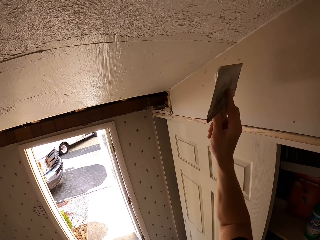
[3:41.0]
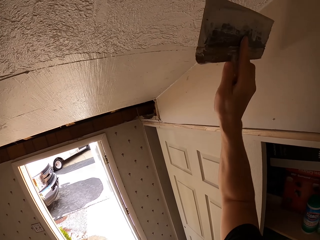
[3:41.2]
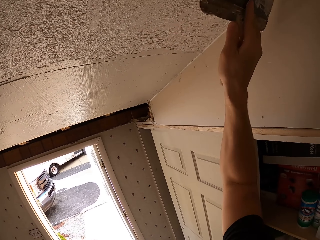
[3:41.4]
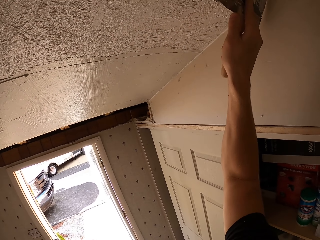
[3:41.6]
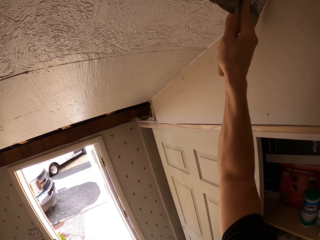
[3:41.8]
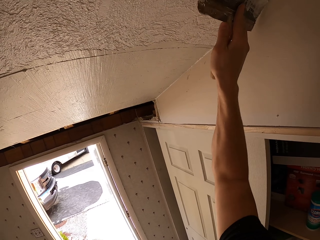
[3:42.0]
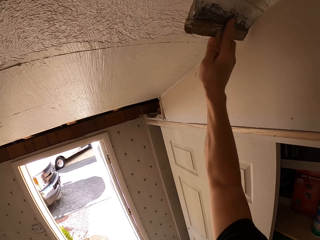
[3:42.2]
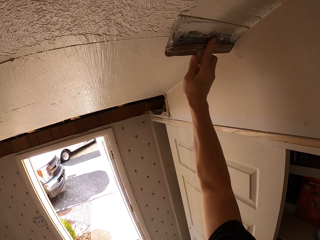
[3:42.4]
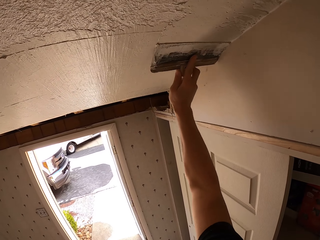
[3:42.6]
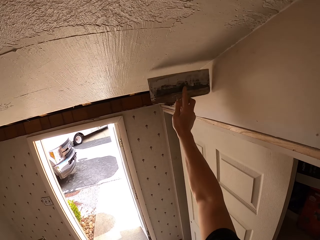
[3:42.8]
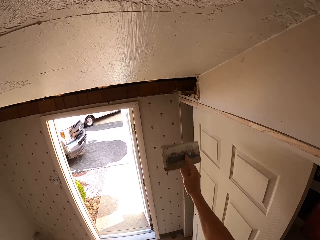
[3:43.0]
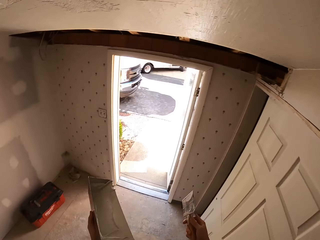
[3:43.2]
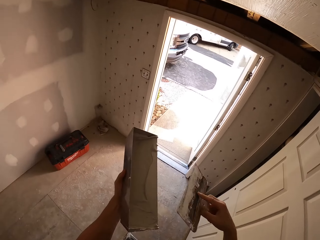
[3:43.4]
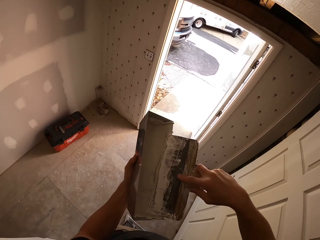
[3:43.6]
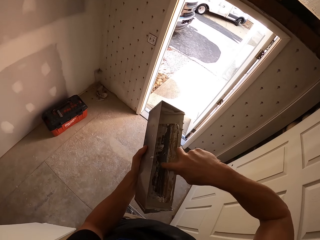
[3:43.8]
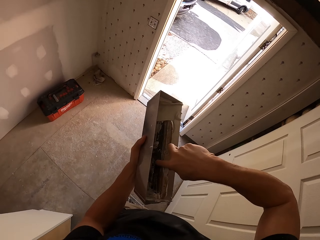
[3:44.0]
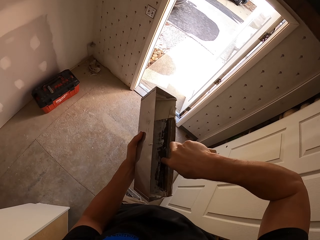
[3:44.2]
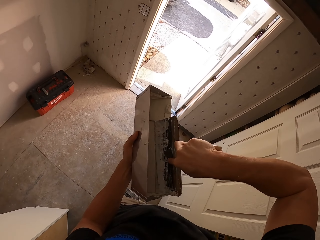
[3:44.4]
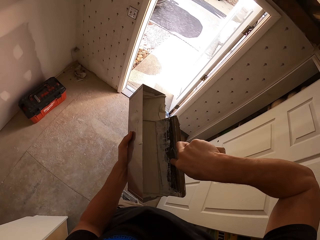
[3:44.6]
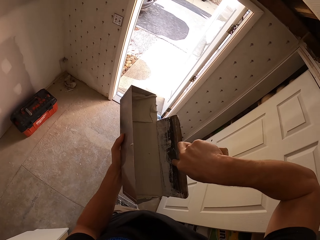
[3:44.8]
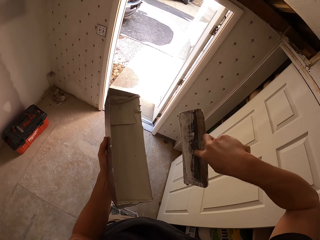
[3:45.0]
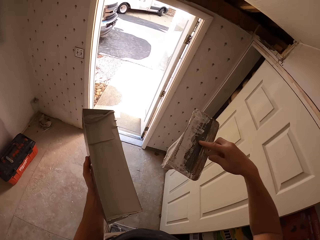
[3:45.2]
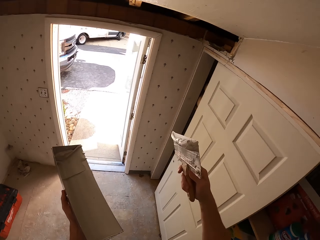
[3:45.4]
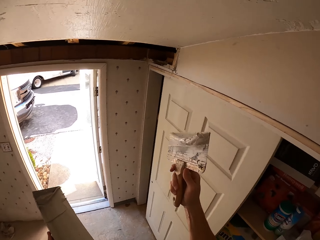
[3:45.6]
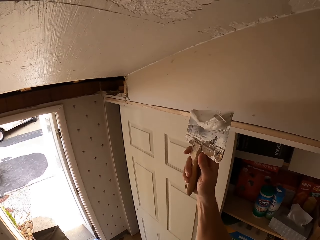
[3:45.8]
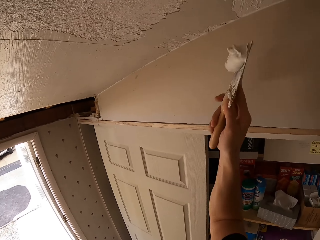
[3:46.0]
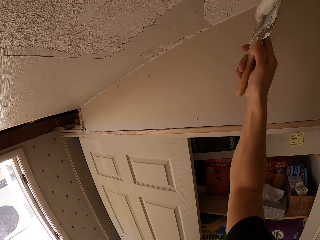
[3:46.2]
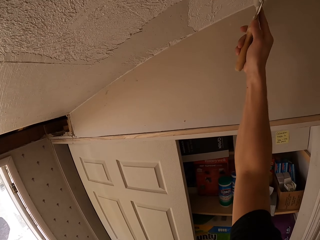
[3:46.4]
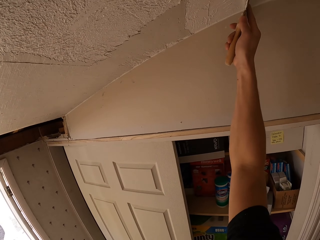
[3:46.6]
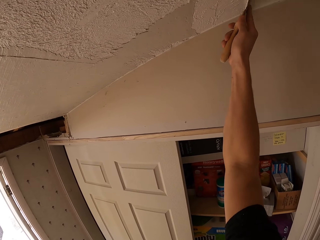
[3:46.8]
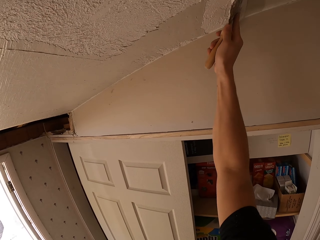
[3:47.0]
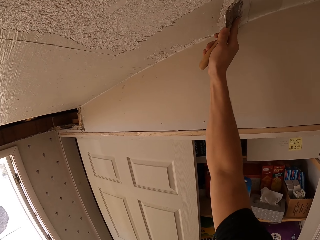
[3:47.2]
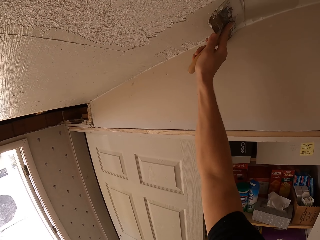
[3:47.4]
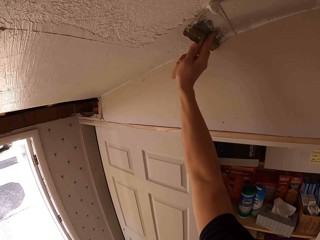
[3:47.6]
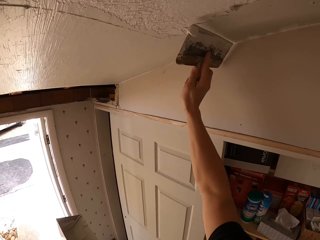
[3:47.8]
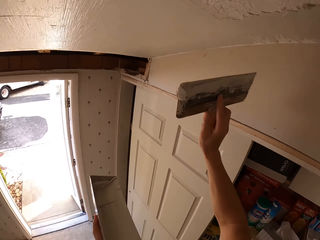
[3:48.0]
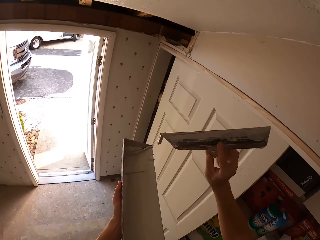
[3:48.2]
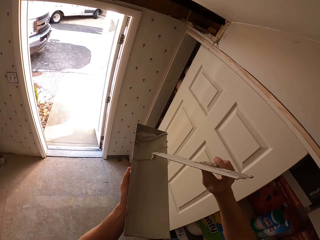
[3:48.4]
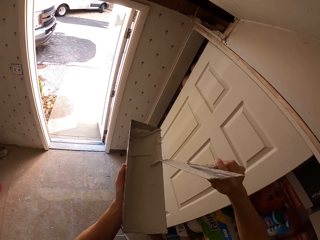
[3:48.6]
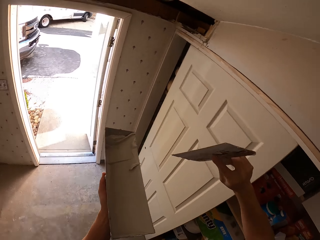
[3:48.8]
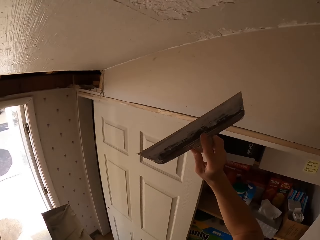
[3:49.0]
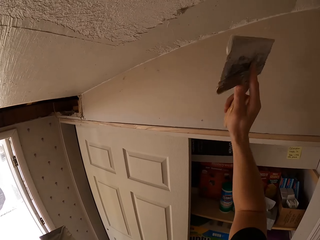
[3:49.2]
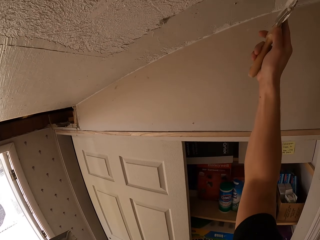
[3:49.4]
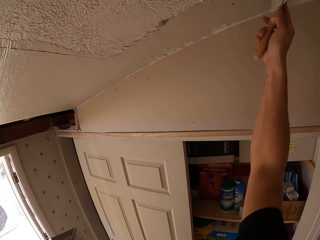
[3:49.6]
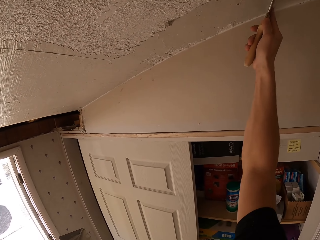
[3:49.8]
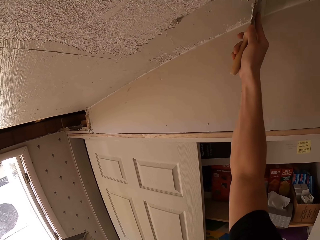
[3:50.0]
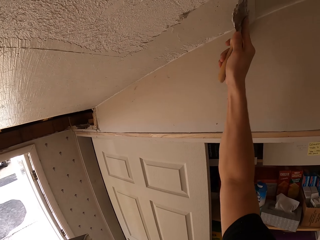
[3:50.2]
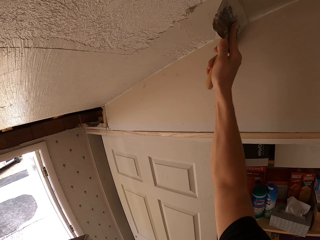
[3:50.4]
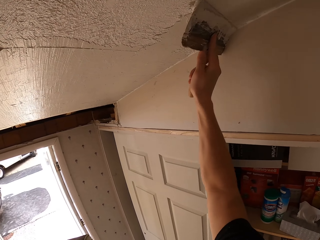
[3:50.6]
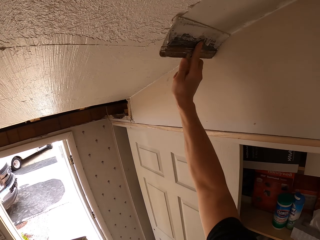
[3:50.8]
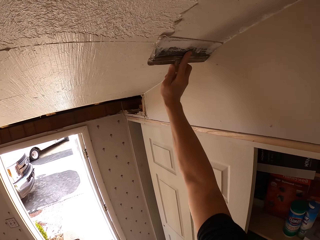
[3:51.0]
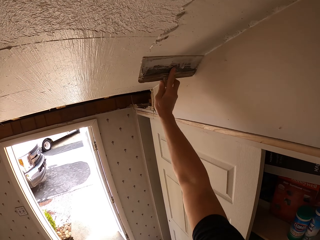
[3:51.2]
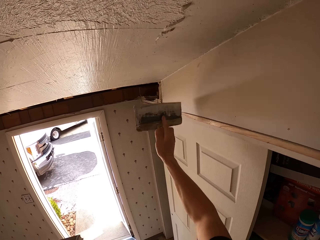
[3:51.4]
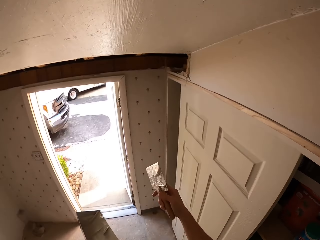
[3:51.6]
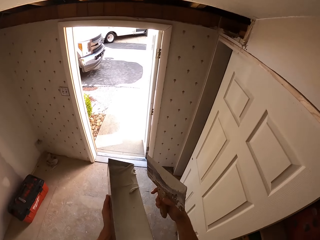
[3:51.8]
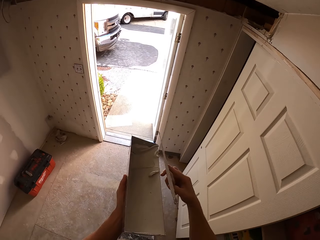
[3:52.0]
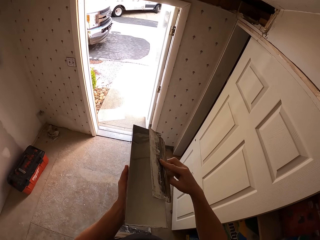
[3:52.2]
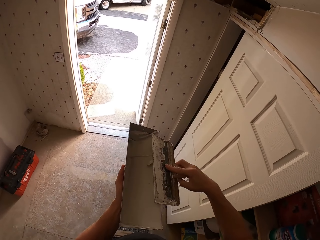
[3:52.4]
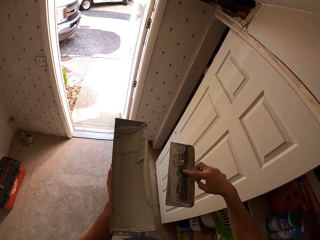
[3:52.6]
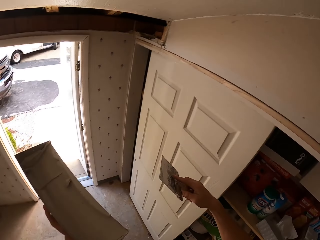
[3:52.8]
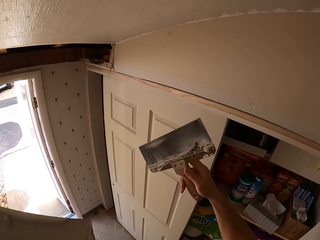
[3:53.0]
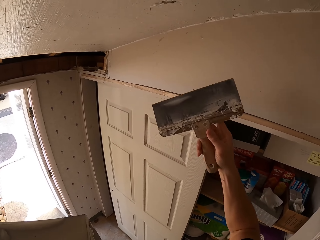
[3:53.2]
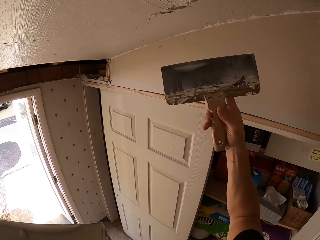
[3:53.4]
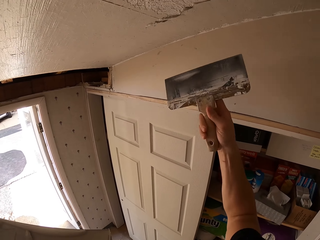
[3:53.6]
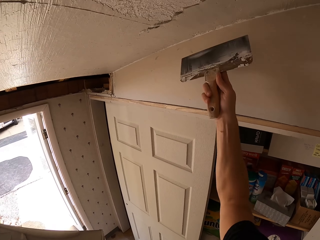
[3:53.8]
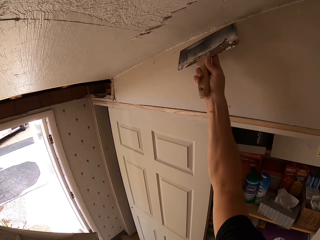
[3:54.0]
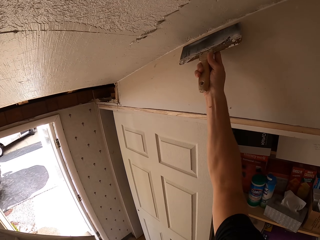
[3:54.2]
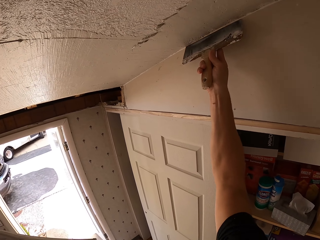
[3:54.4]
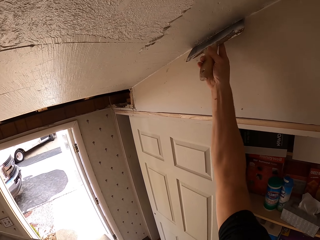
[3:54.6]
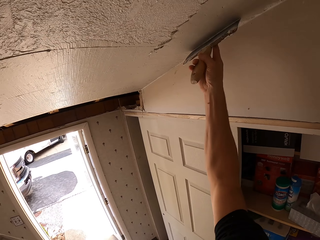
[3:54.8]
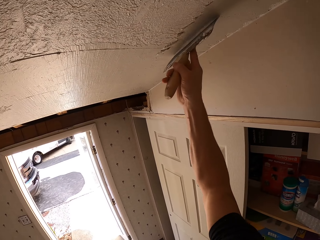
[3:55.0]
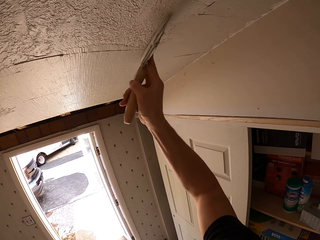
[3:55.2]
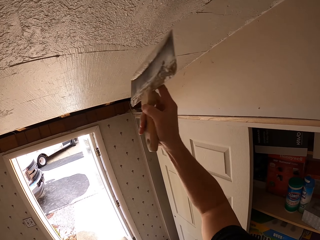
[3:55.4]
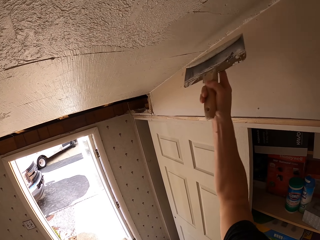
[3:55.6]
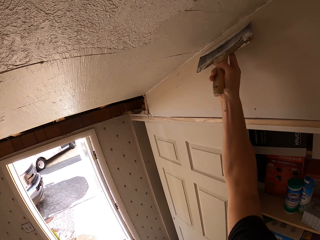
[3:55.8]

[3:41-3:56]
The camera wearer spreads putty on the ceiling. They scoop putty with the putty knife. They spread putty on the ceiling. They remove putty on the putty knife. They spread putty on the ceiling. They remove putty on the putty knife.

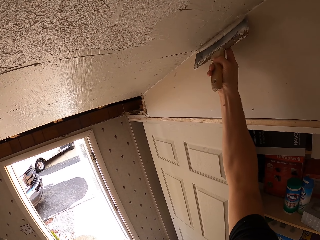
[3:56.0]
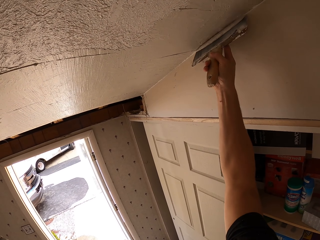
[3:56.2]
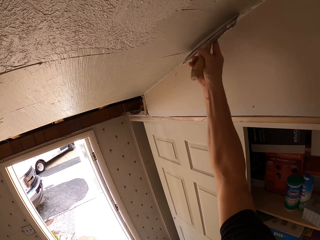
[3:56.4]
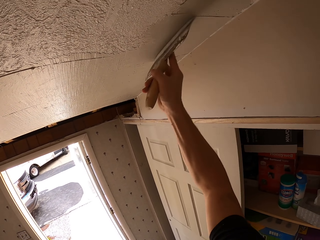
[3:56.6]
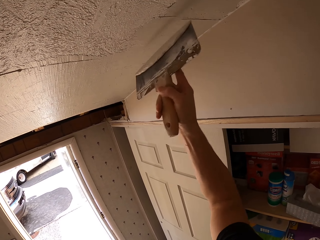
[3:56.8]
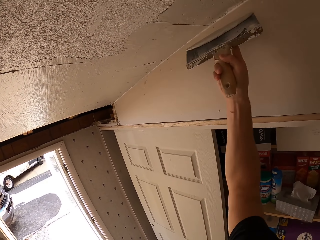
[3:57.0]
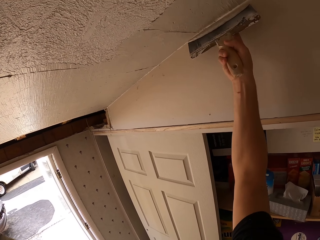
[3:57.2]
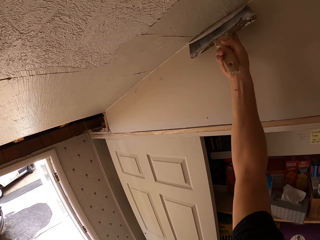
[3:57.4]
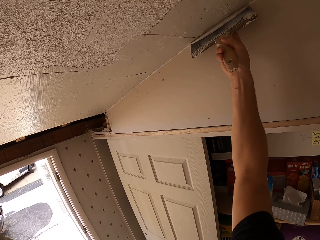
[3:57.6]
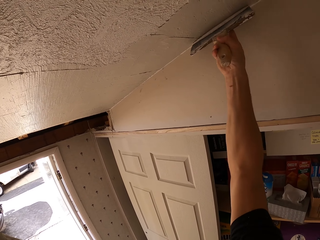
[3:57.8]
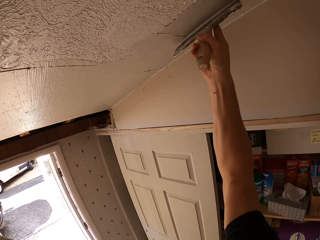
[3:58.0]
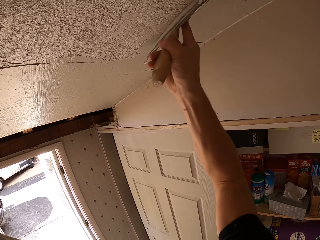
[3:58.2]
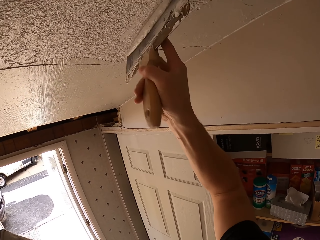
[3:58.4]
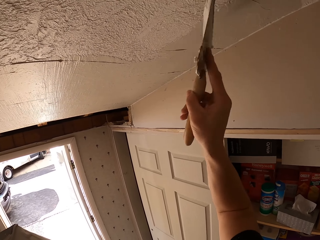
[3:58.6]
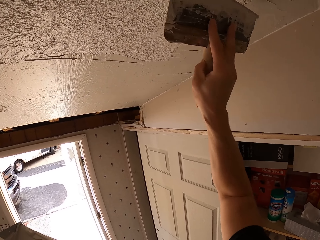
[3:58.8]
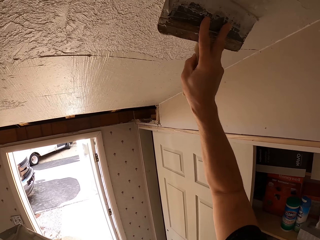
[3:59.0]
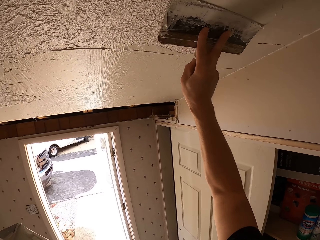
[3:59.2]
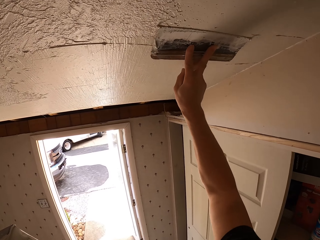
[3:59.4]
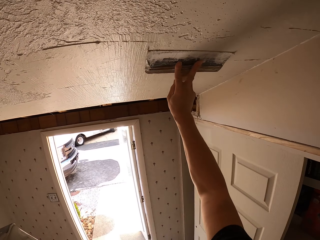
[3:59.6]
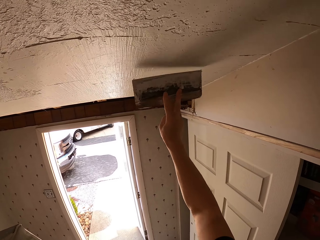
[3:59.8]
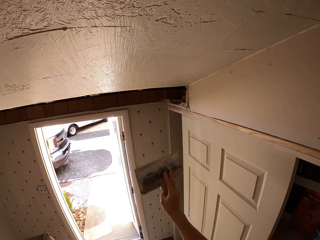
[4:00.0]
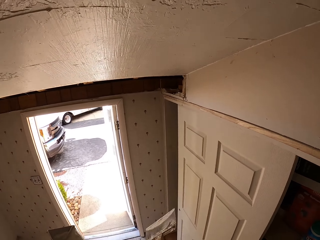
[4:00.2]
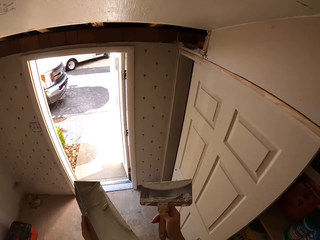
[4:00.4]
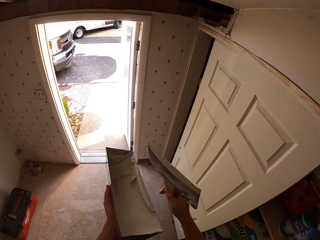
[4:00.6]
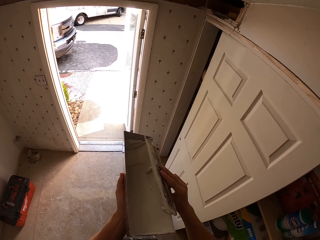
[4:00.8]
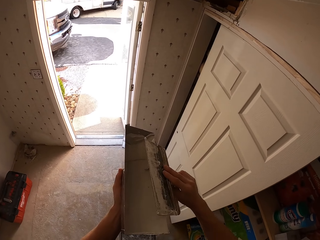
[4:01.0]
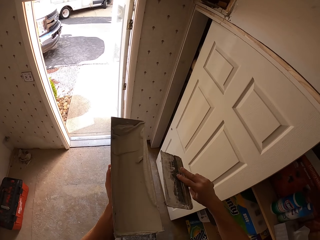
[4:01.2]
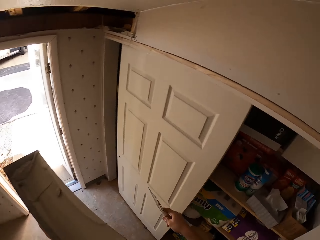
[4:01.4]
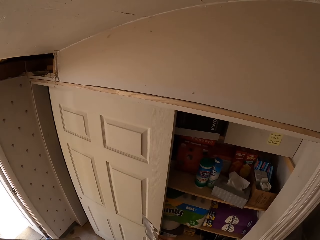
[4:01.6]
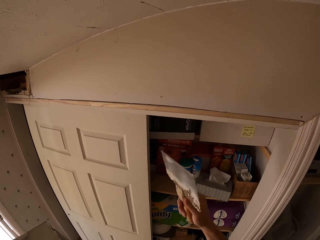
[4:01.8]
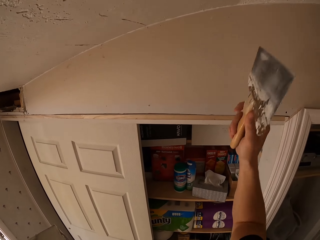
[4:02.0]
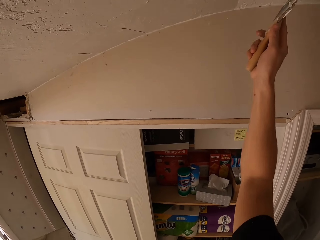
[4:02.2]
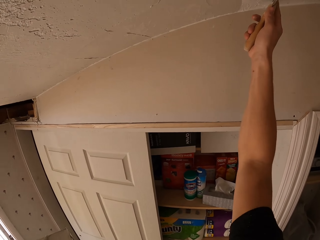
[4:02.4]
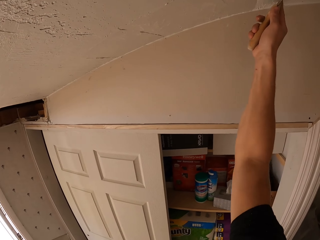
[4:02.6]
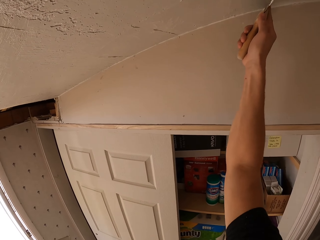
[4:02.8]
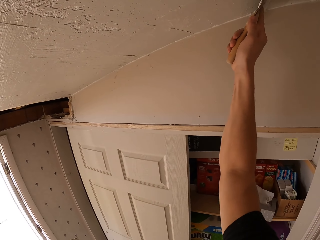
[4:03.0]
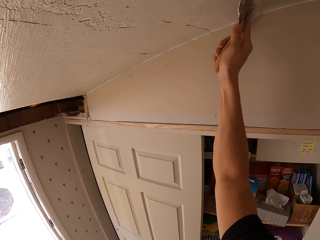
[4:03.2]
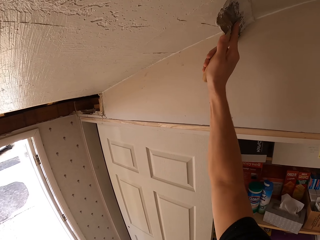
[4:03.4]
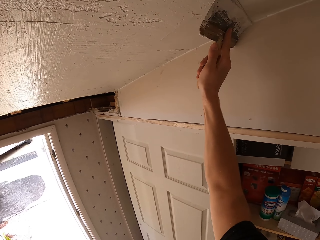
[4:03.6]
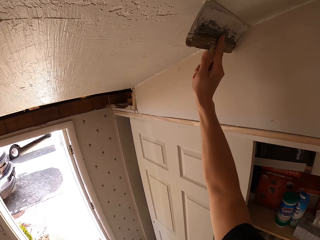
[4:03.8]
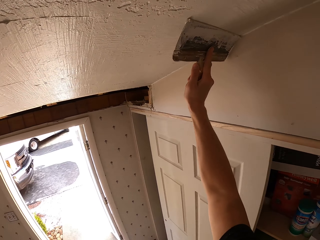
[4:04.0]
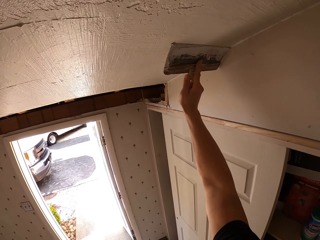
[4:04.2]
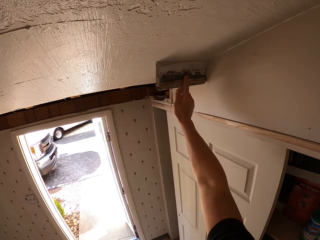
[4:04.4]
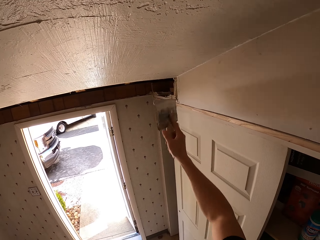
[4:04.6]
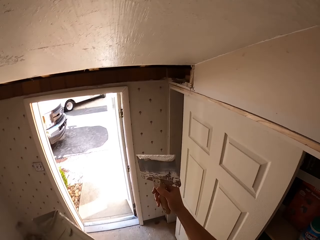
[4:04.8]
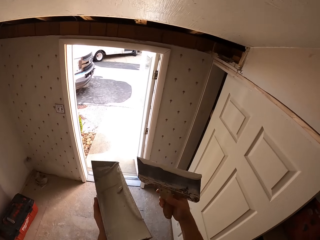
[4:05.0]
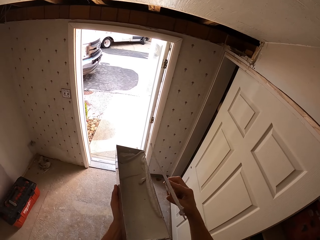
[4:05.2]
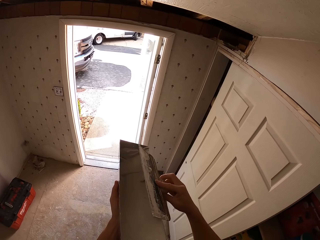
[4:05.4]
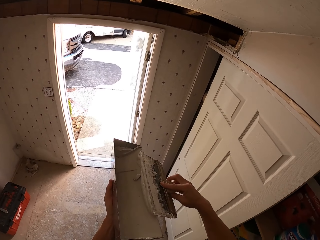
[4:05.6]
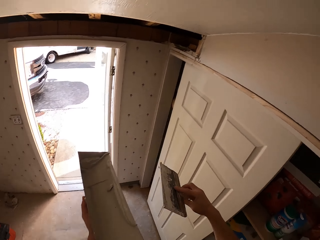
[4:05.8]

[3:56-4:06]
The camera wearer spreads putty on the ceiling. They spread putty on the ceiling again. They remove putty on the putty knife. They spread putty on the ceiling. They remove putty on the putty knife.
